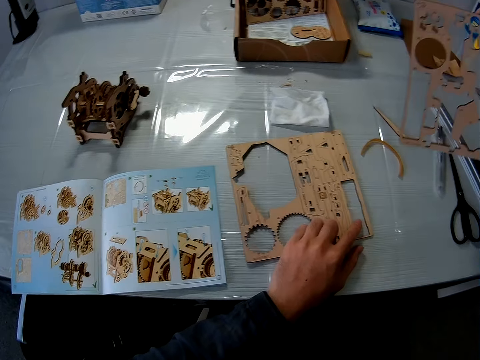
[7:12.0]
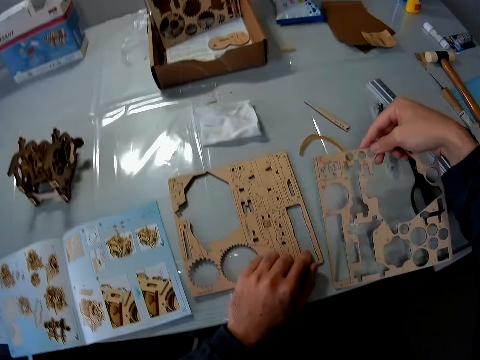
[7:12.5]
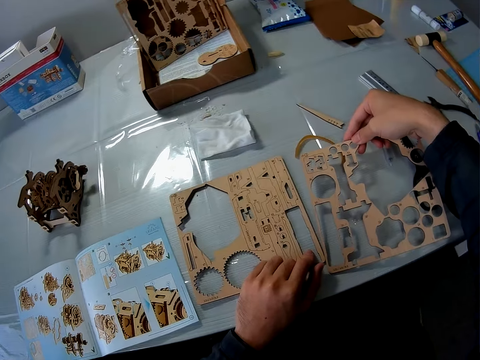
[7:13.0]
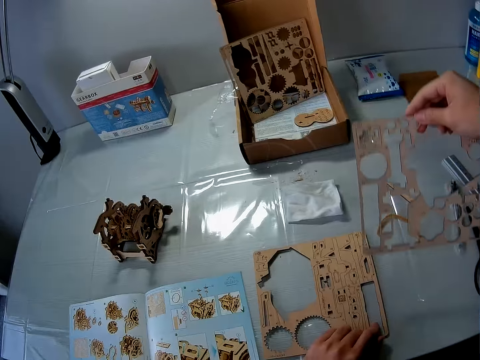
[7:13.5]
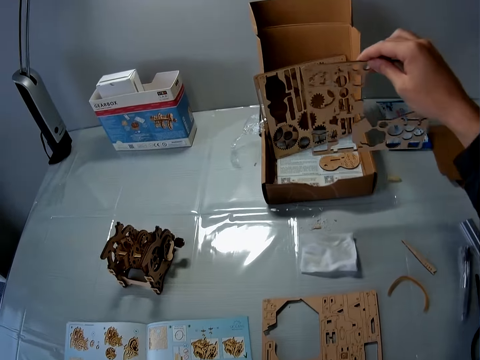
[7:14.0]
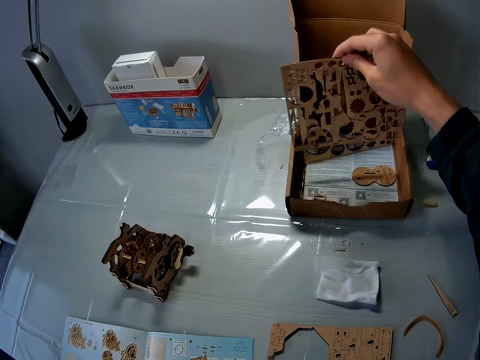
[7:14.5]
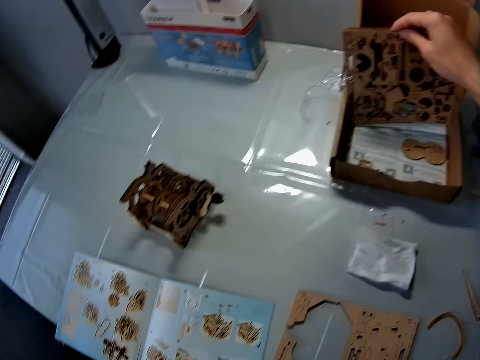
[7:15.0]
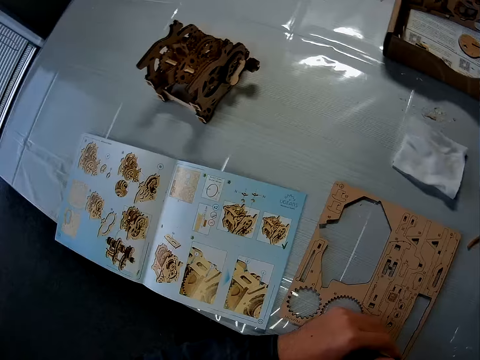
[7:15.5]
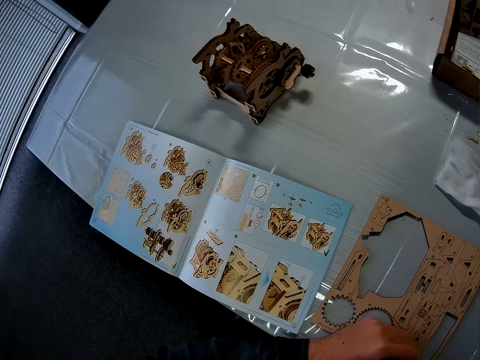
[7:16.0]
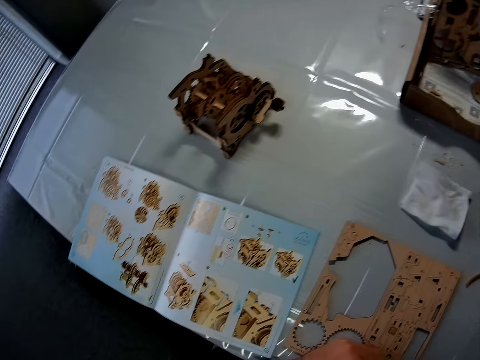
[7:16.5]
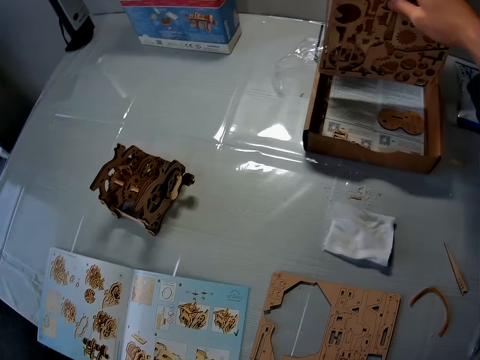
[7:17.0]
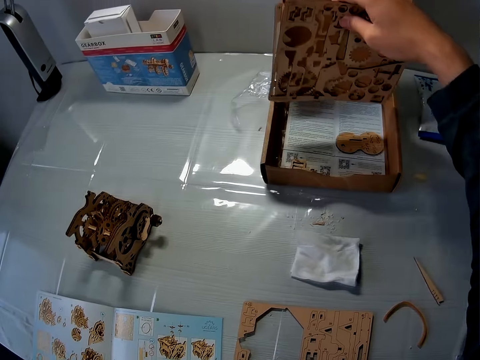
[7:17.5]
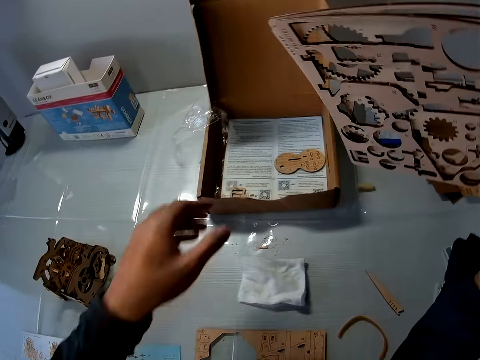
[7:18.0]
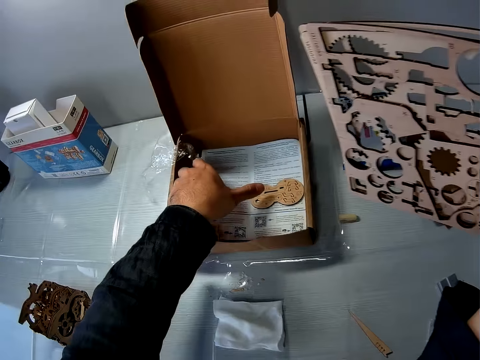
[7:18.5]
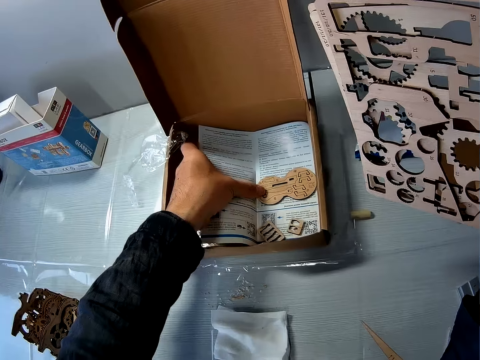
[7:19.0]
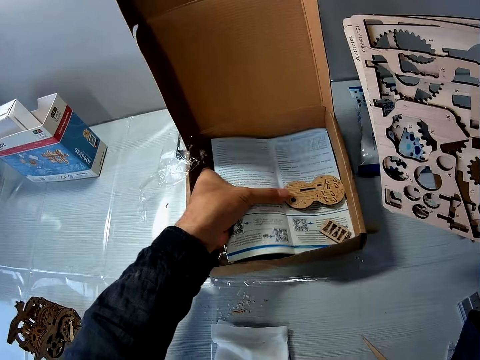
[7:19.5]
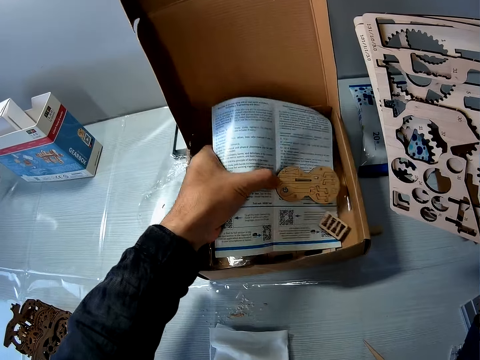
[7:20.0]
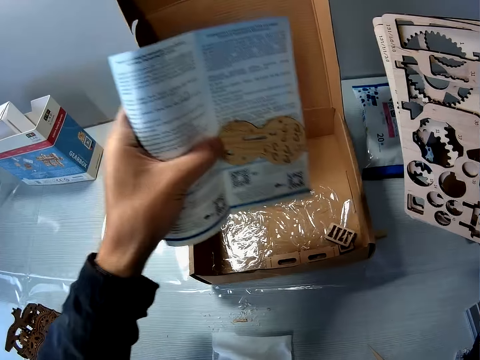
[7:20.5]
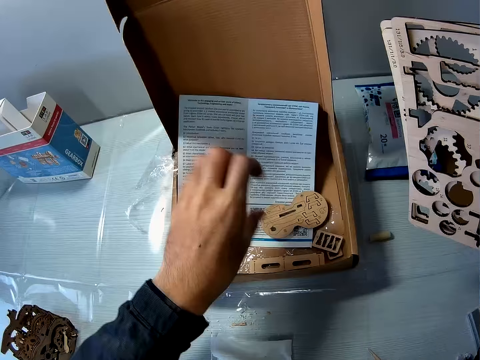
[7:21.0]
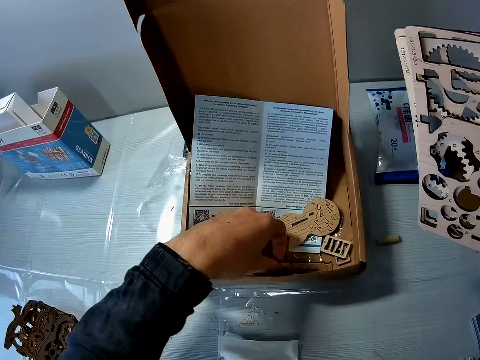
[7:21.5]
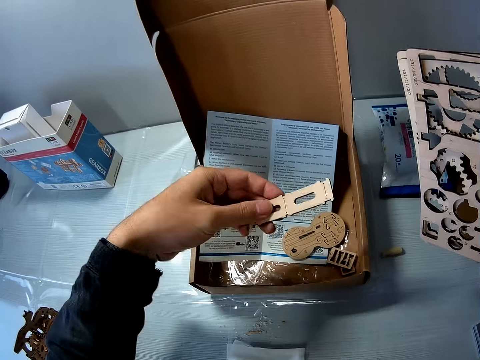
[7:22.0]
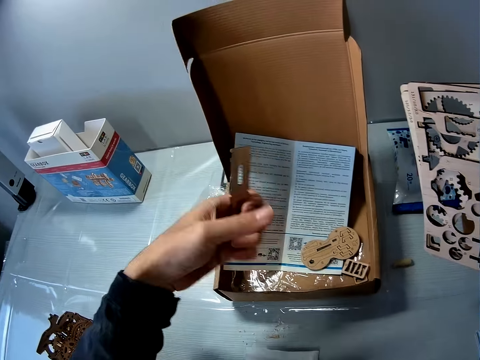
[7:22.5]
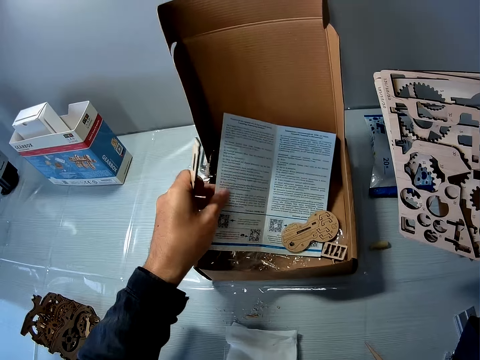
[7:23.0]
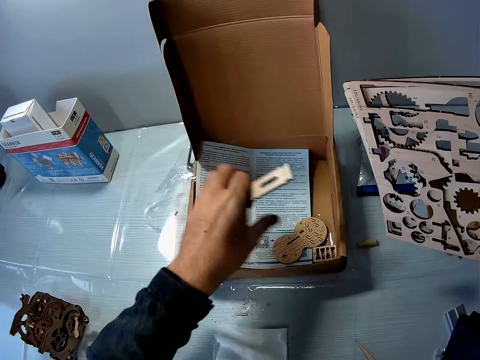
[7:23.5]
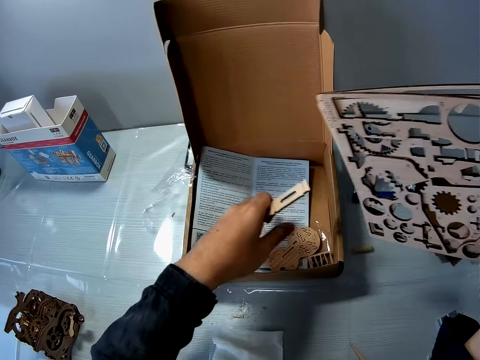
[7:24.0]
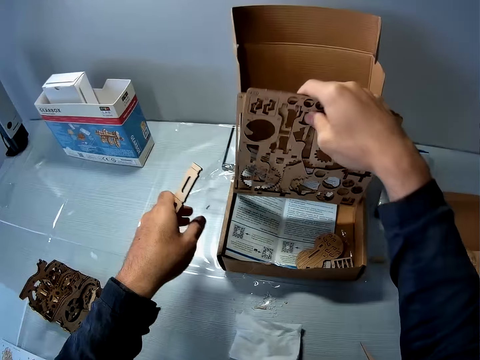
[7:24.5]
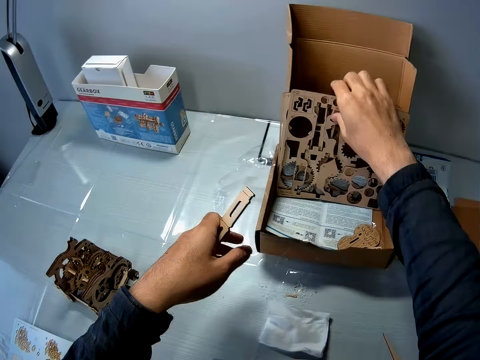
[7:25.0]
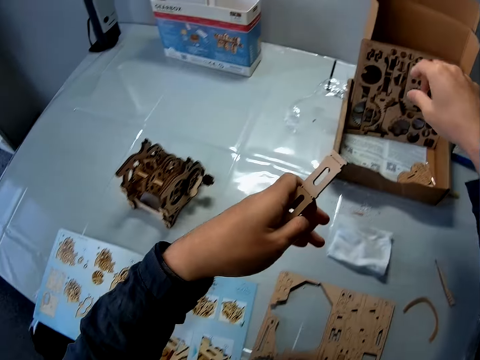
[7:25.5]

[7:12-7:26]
The camera wearer places the stem gear cardboard on the table. They place the stem gear cardboard on the box. They drop the sheet in the carton on the table. They pick up the stem gear cardboard from the box. They carry the sheets in the carton on the table. They pick up the manual and the craft material from the box. They adjust a book in the carton. They place the manual and the craft material on the box. They pick up the craft material in the carton. They look at the craft material. They move the manual on the box. They touch the paper in the carton. They move the craft material. They place the stem gear cardboard on the box. They drop the sheets in the carton on the table.

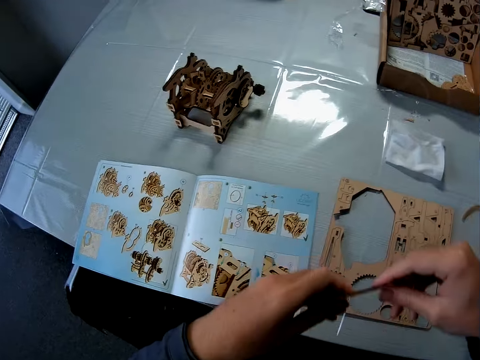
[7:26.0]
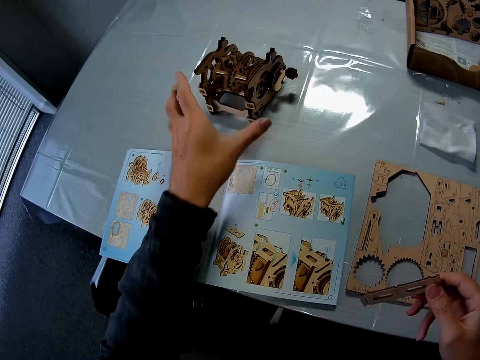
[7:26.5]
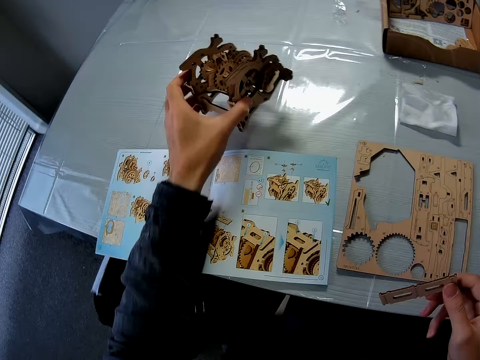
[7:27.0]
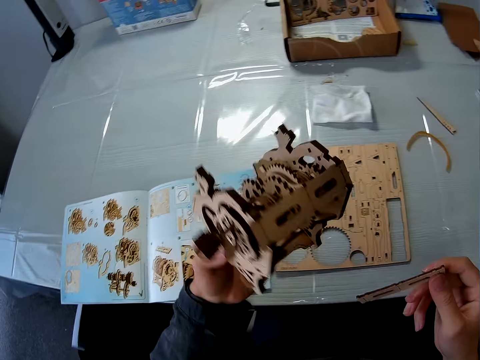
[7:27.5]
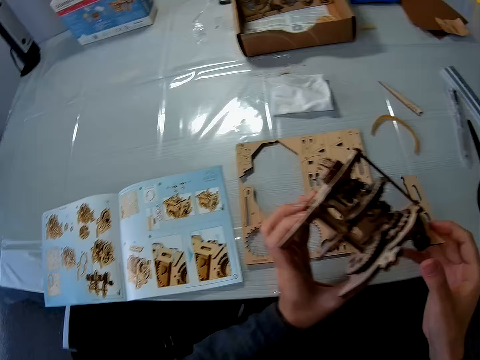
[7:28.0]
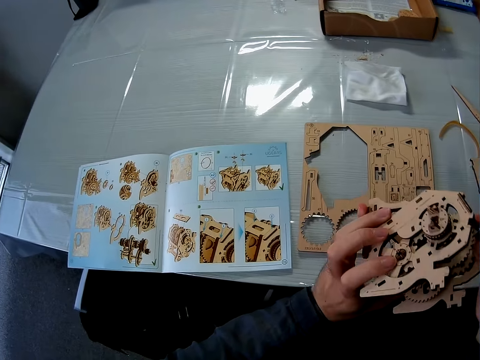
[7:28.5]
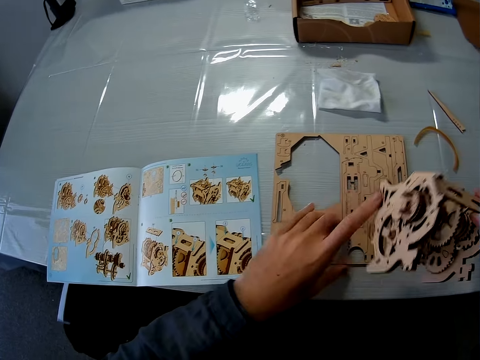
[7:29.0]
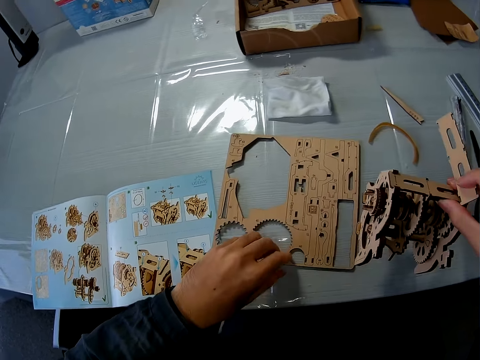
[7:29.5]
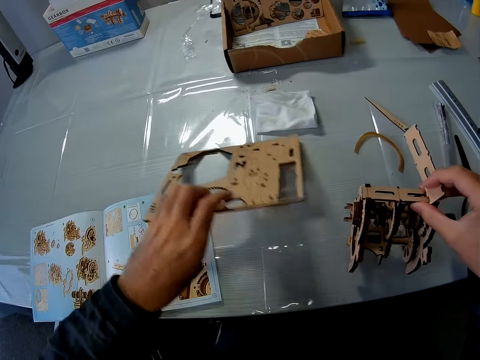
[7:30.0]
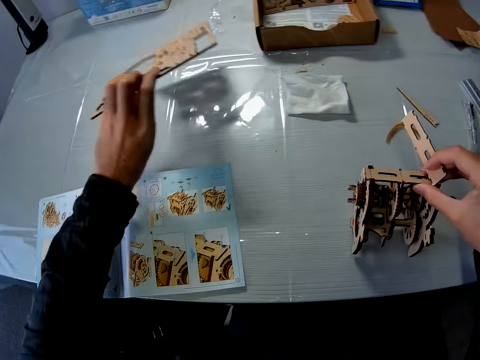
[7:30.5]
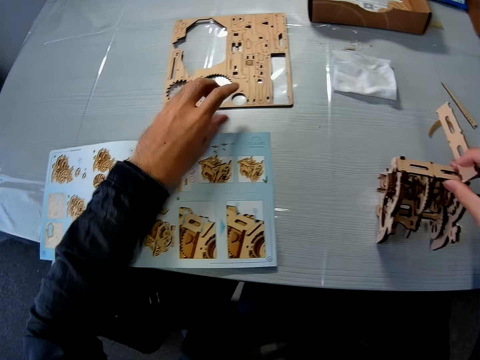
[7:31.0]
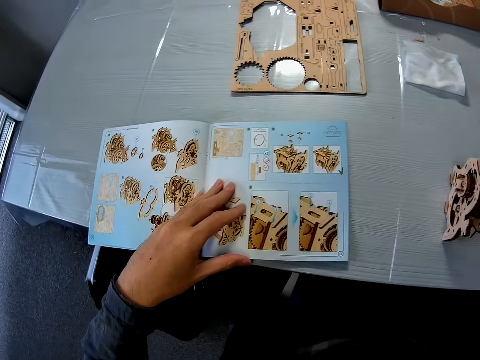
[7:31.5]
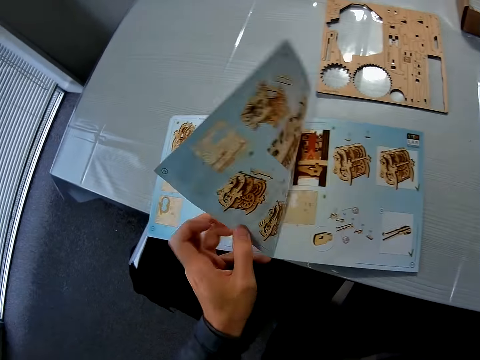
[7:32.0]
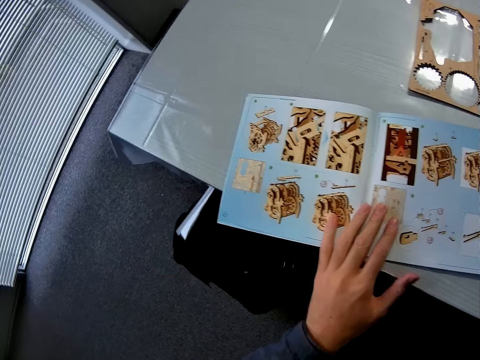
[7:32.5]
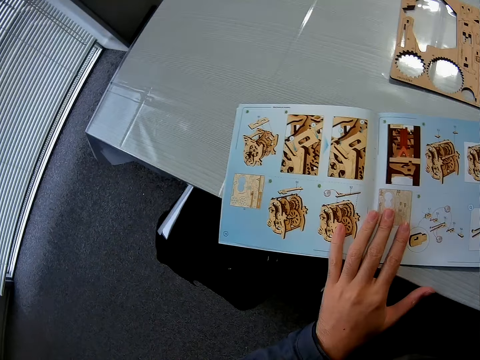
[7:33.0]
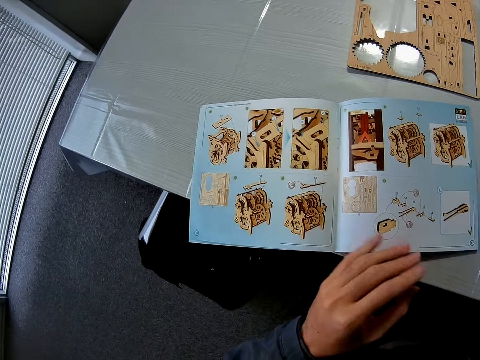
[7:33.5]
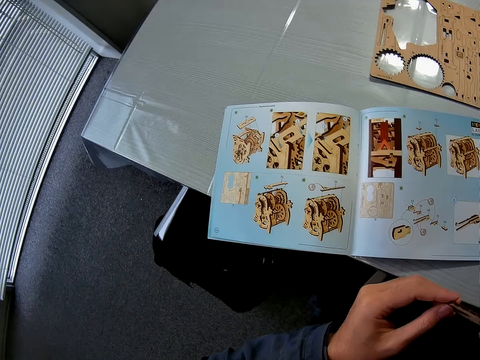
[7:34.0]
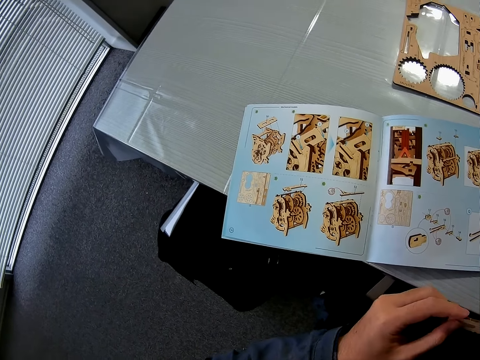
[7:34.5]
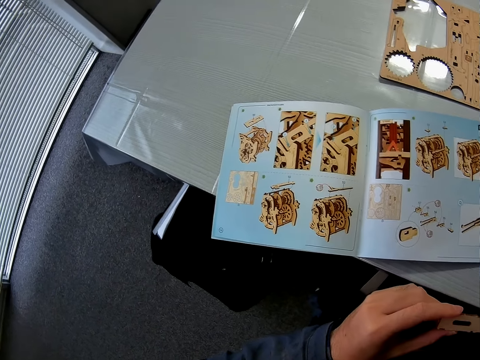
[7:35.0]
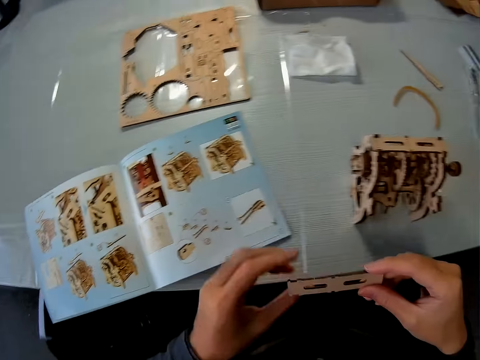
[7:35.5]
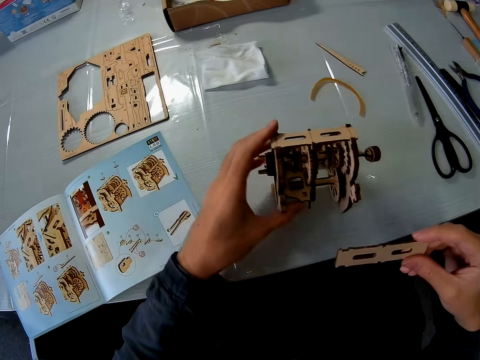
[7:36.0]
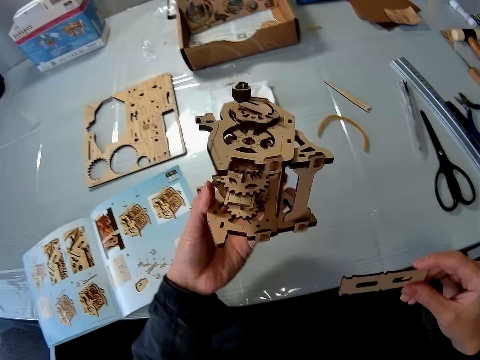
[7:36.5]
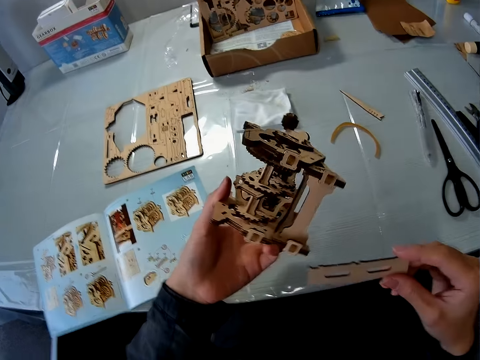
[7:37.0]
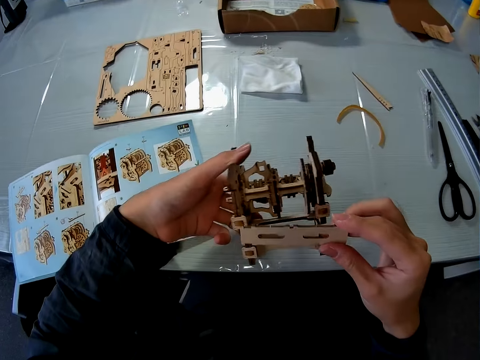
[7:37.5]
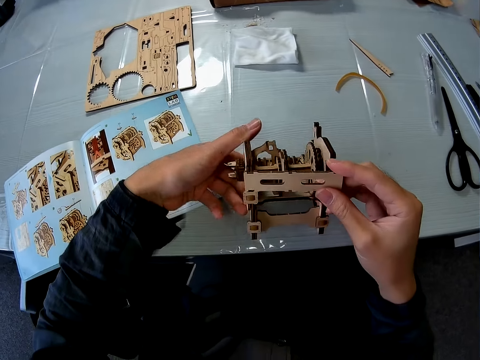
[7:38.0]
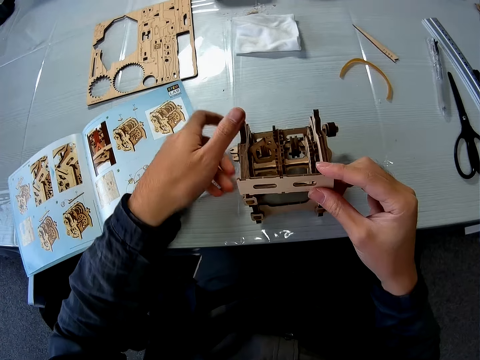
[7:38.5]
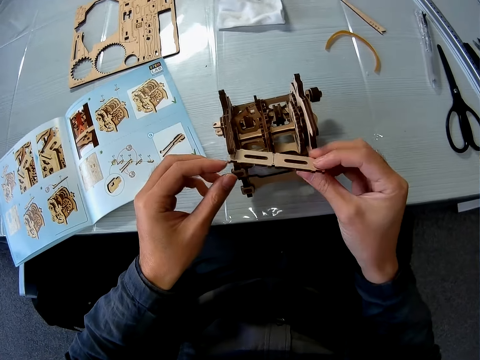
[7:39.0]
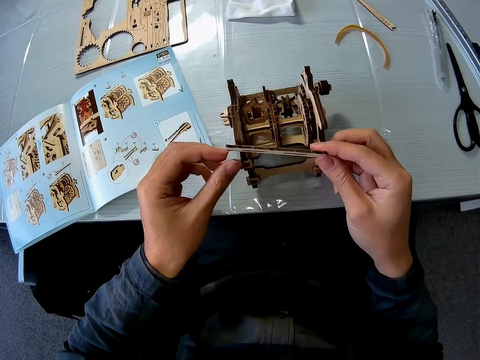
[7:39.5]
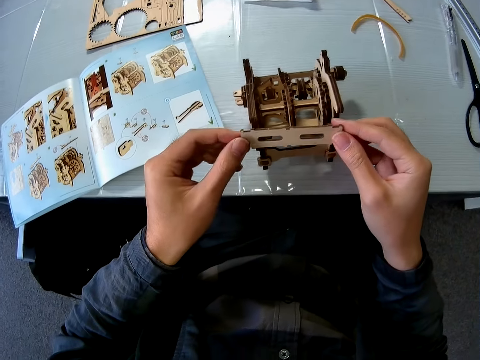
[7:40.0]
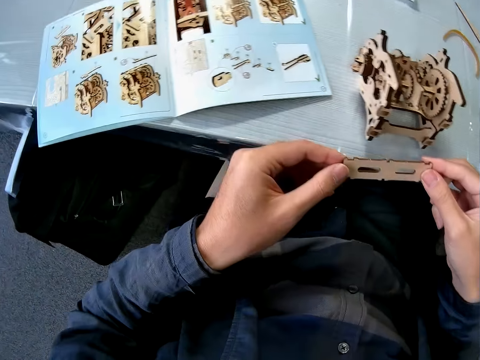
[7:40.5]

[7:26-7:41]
The camera wearer holds the craft material with both hands. They pick up the wooden engine kit on the table. They exchange the hand holding the wooden engine kit. They place the wooden engine kit on the table. They move the stem gear cardboard on the table. They turn a page on the book or manual on the table. They move the manual. They hold the craft material with both hands. They pick up the wooden engine kit. They reposition the wooden engine kit on the table. They turn the wooden engine kit upside down. They move the craft material towards the wooden engine kit. They place the wooden engine kit on the table. They hold the craft material with both hands. They move the craft material.
